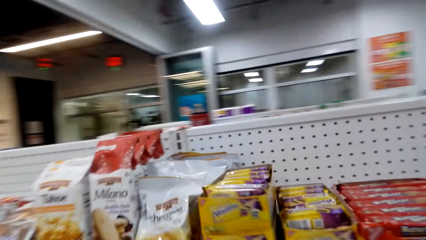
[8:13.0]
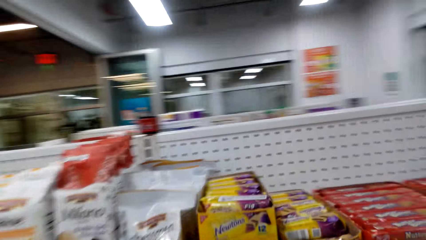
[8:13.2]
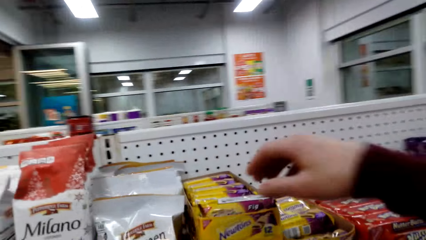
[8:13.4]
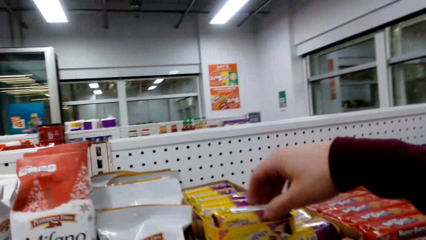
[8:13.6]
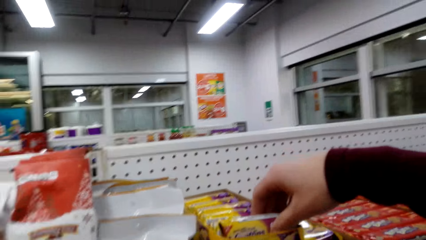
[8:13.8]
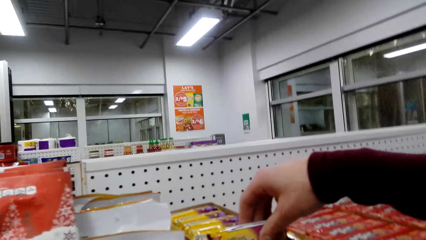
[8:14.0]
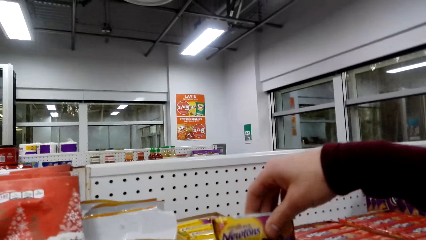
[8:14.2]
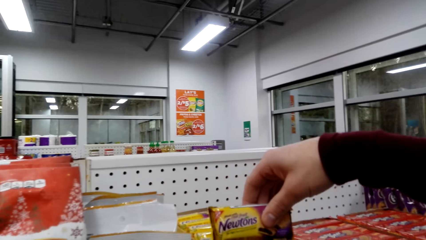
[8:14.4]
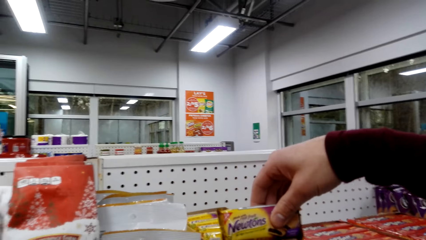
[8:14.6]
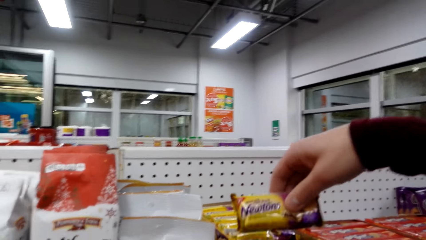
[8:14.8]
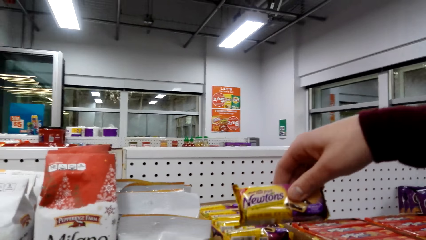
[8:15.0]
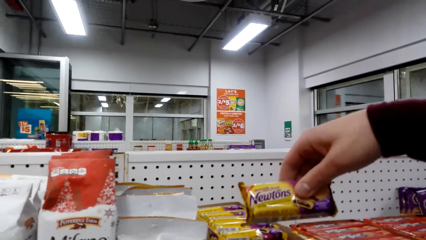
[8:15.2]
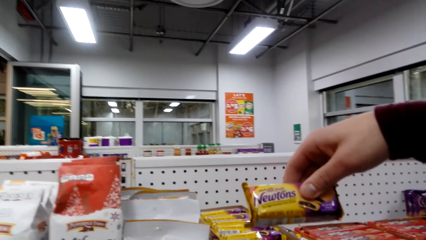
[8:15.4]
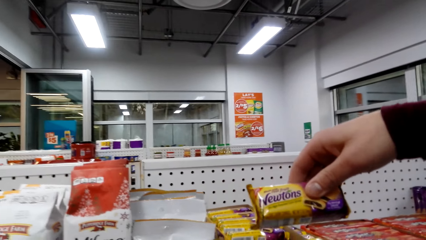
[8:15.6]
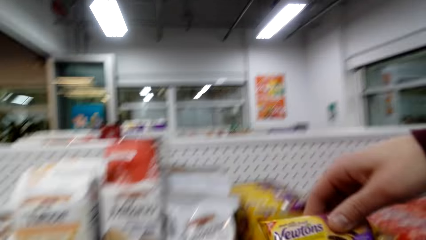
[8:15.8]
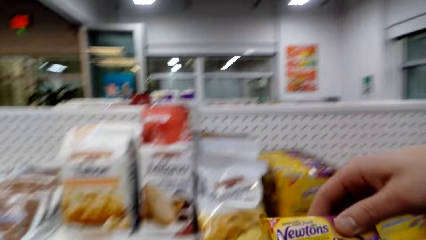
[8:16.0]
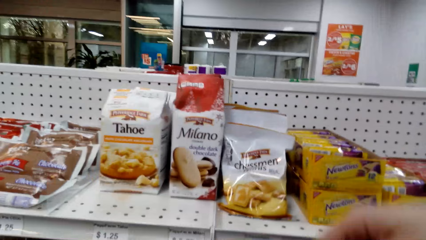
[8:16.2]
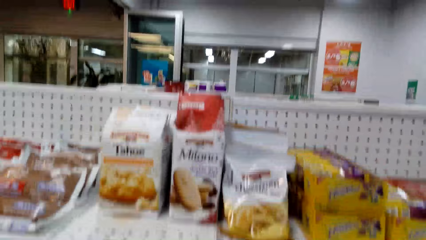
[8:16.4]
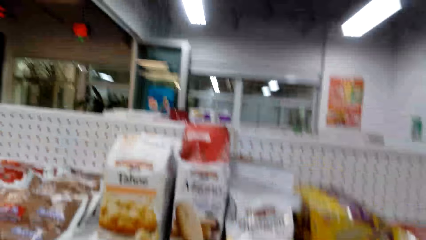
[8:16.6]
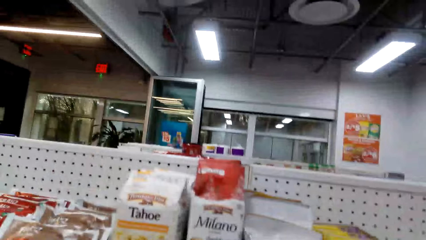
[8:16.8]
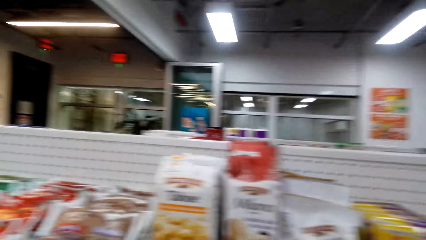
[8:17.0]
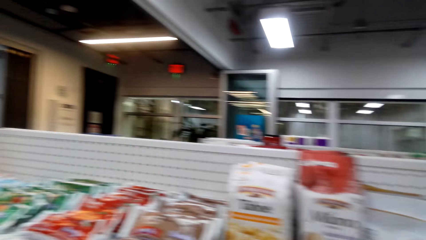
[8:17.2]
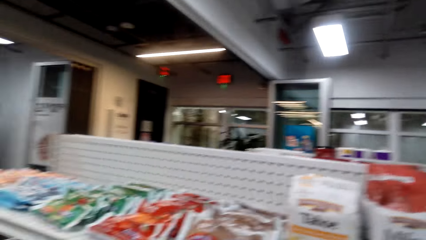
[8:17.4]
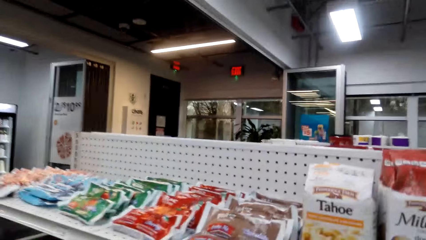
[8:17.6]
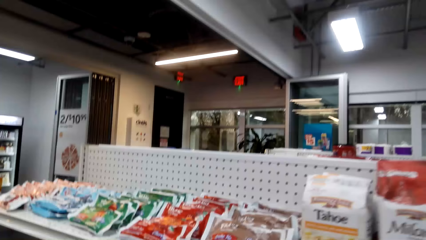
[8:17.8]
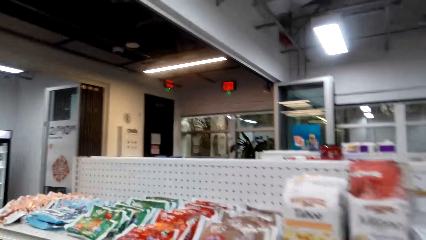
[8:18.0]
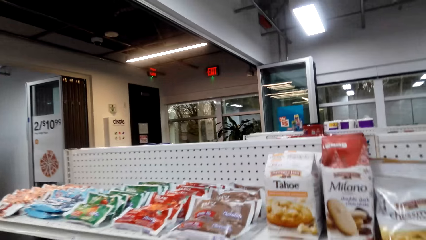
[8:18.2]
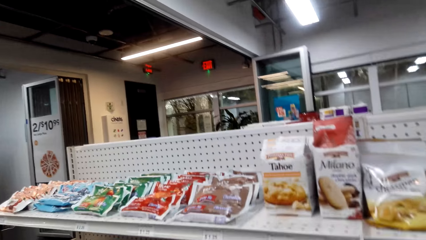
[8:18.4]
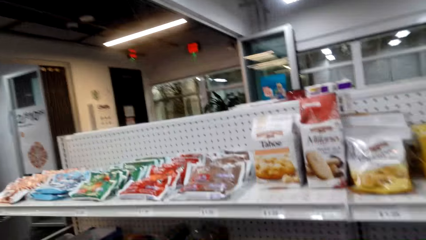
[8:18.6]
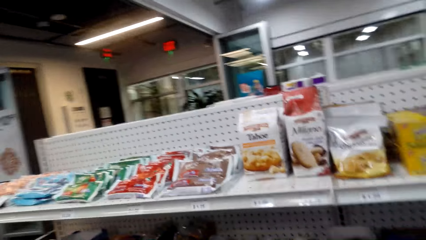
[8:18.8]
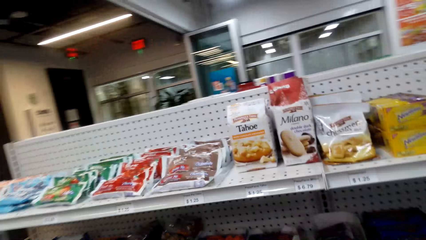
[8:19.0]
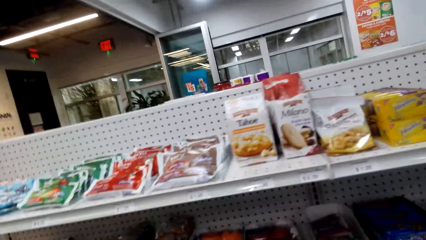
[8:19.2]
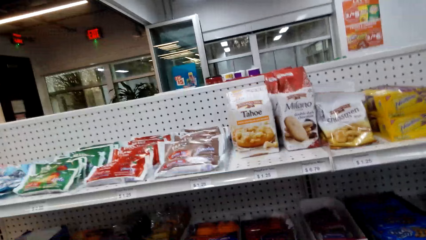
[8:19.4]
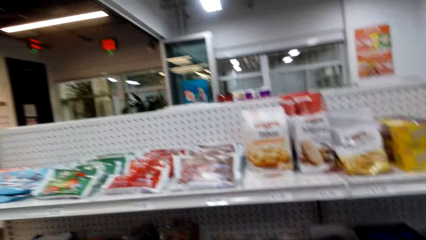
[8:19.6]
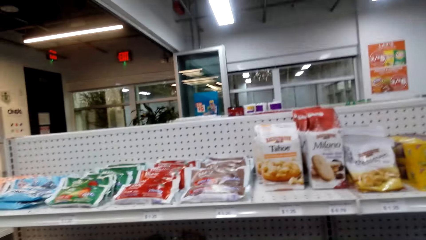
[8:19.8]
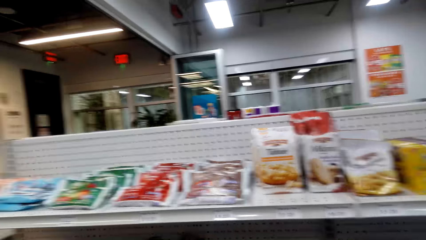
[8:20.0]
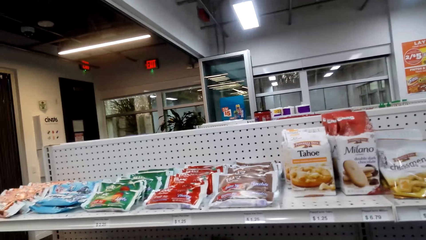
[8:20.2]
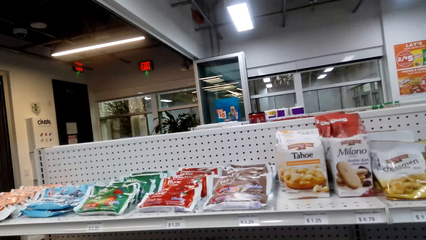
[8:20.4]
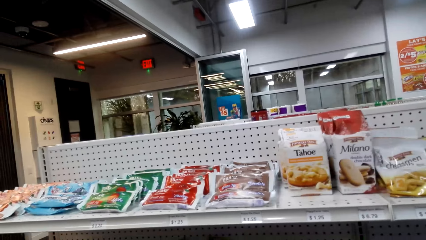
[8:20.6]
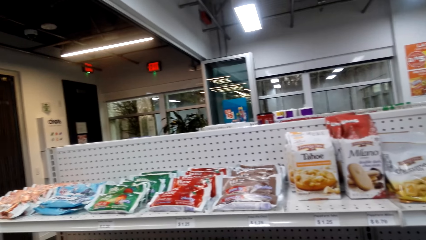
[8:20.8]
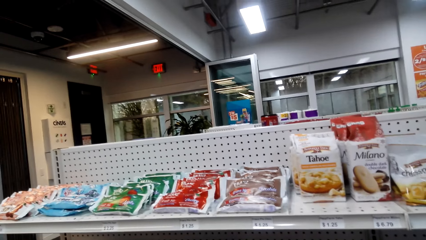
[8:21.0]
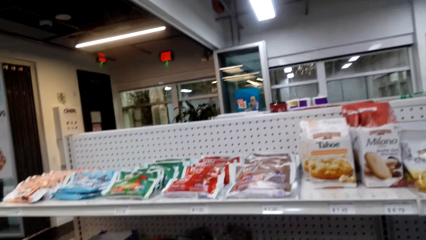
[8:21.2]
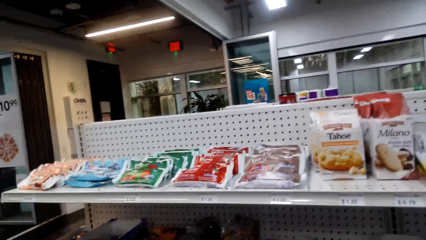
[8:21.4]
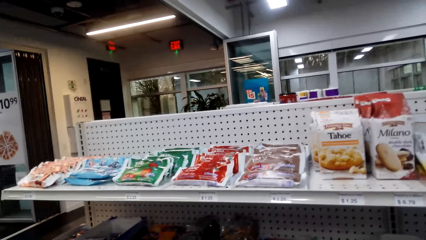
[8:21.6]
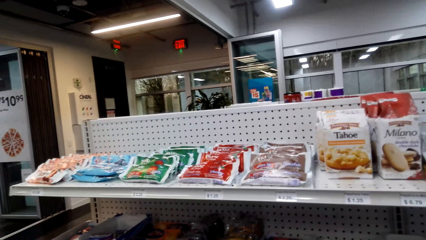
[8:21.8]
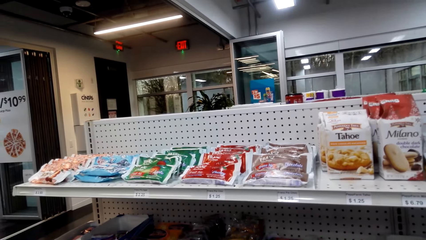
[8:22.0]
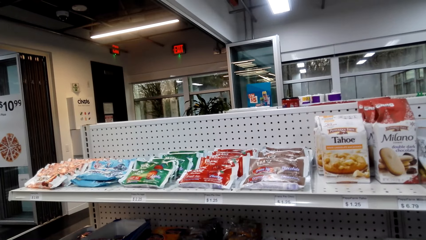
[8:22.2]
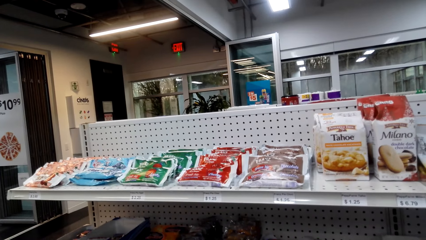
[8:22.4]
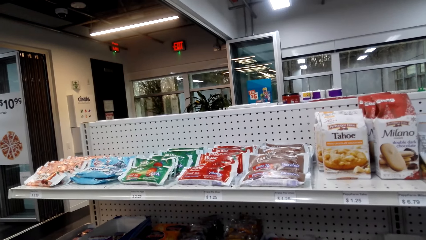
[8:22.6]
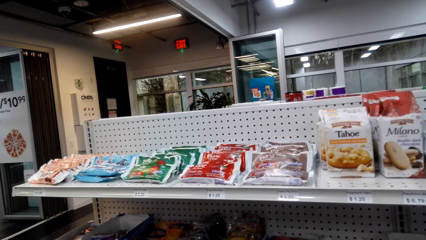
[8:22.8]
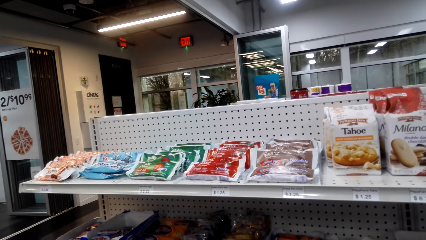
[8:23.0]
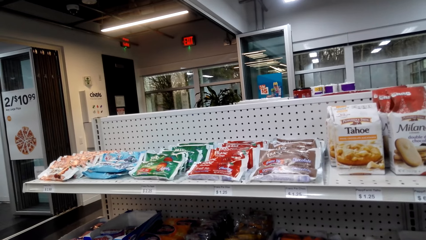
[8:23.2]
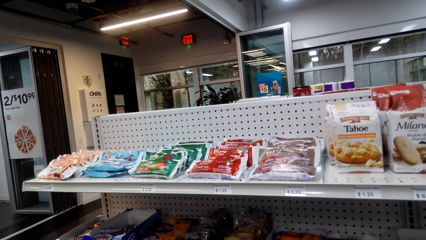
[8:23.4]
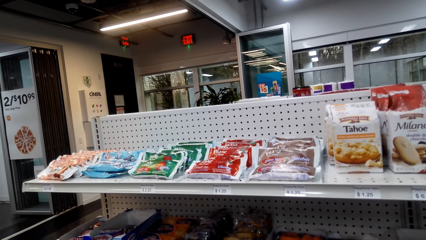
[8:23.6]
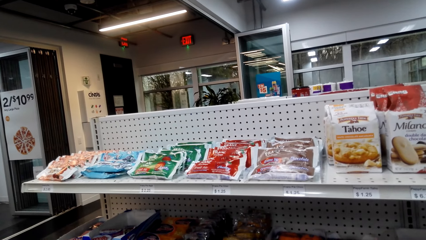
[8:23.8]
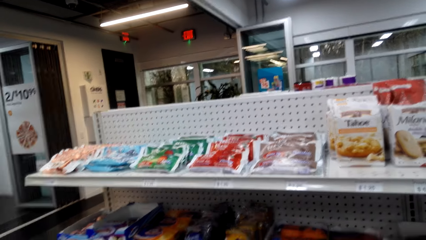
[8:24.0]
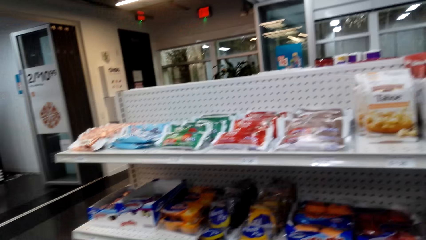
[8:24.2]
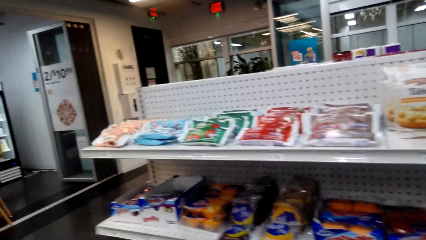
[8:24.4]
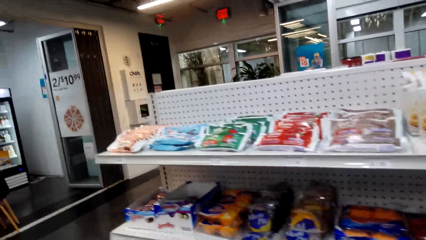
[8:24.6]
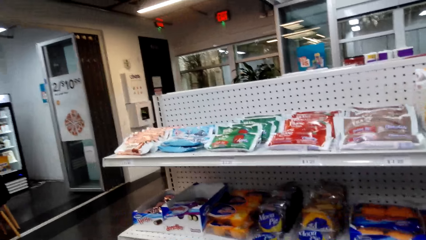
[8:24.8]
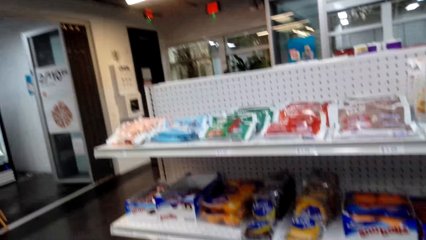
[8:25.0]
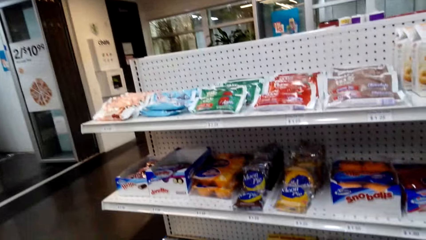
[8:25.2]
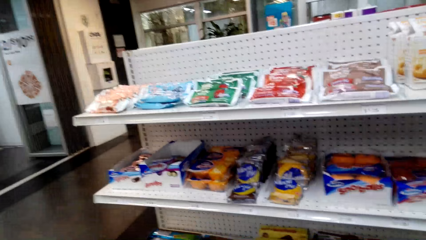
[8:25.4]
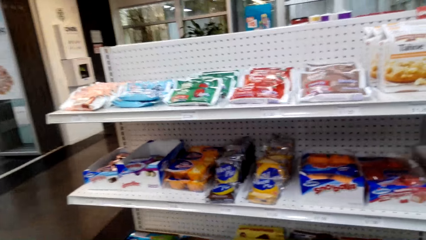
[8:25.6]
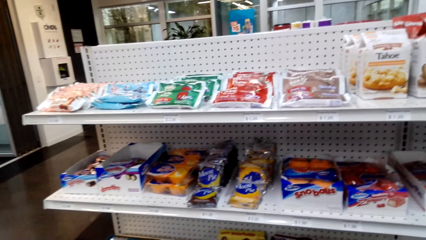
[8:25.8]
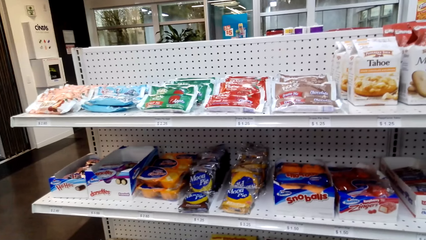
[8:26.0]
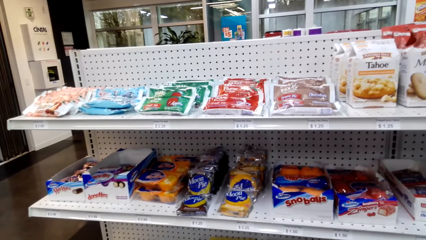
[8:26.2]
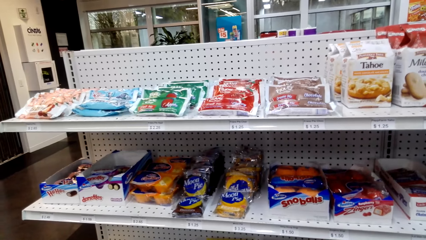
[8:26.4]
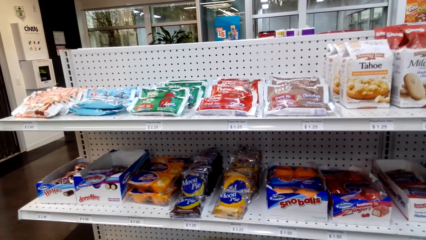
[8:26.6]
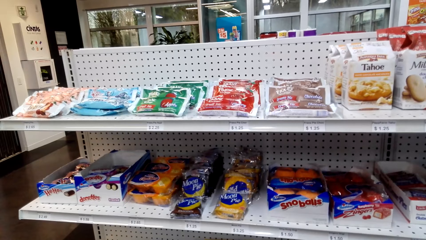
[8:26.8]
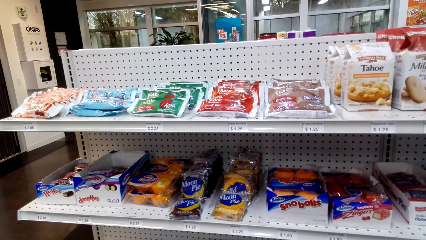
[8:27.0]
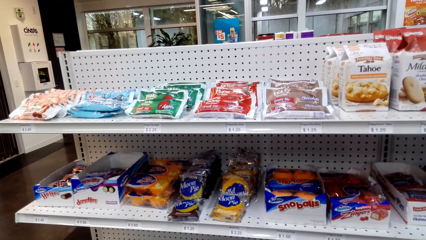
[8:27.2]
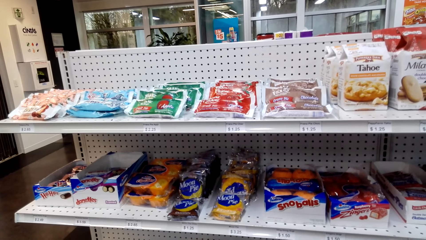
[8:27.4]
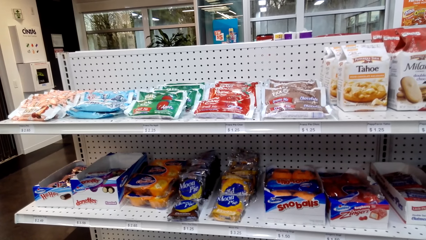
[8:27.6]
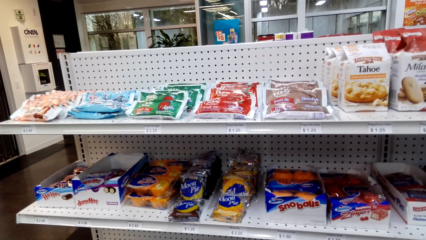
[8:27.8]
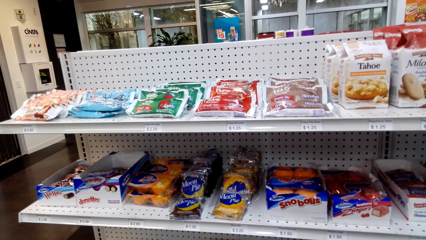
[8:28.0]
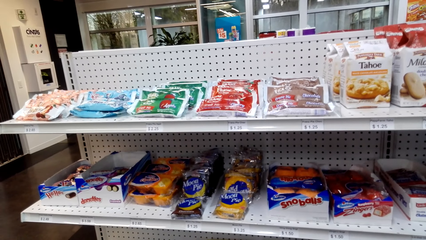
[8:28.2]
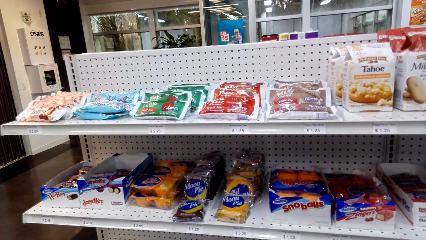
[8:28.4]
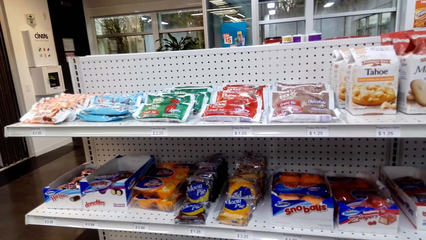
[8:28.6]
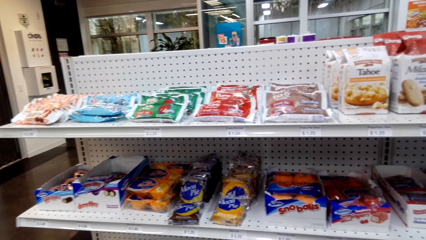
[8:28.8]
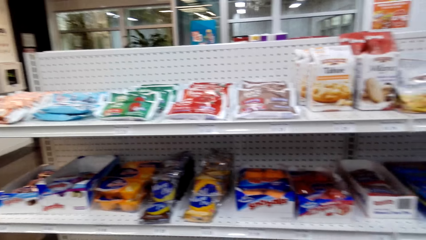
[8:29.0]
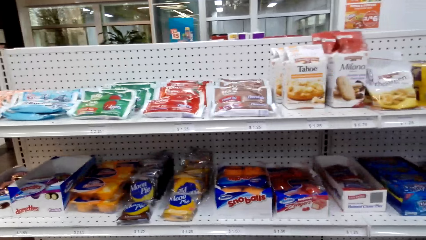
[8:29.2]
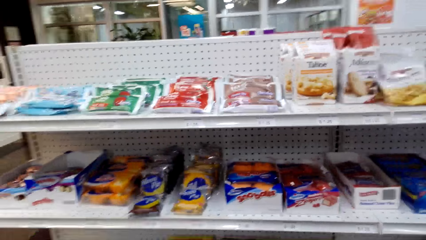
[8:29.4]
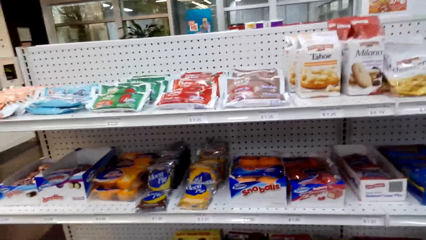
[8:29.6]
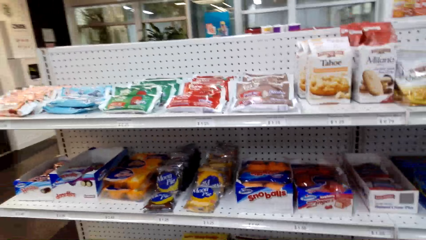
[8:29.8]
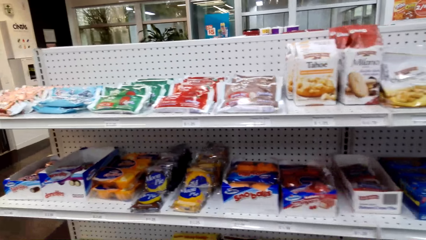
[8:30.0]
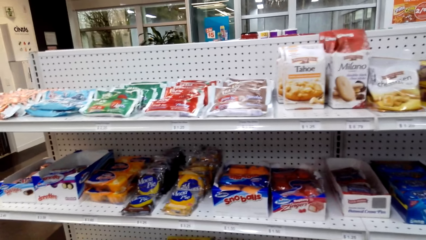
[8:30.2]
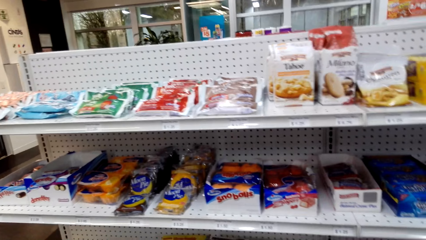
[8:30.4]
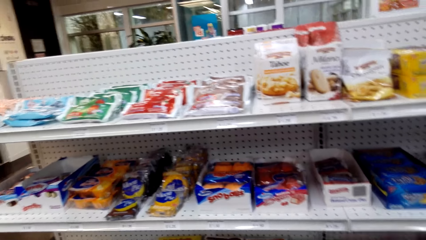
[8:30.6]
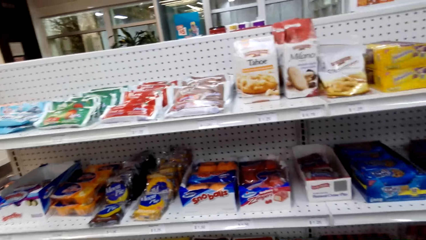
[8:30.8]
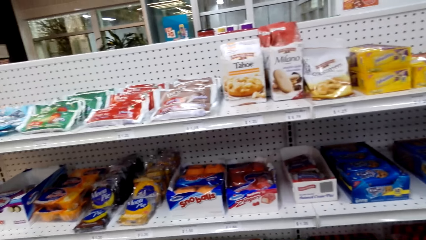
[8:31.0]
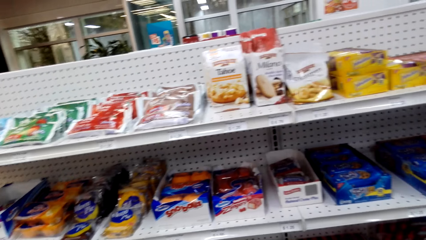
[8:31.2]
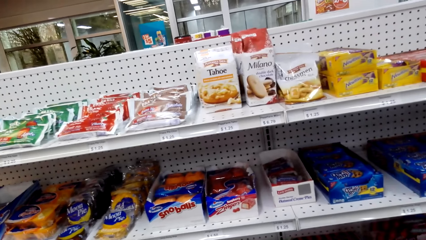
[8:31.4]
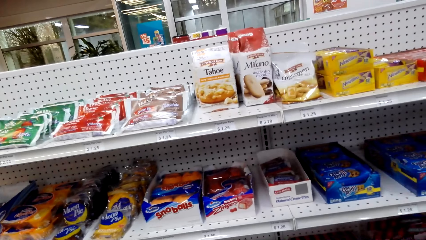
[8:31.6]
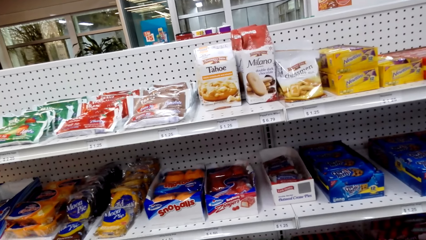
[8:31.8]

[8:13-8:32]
The camera wearer gazes at snack bars on the shelf. They grab a snack bar on the shelf. They gaze at snacks on the shelf.
